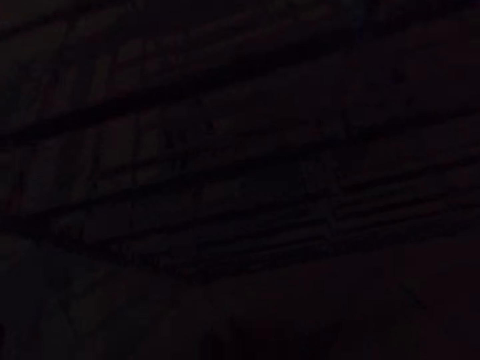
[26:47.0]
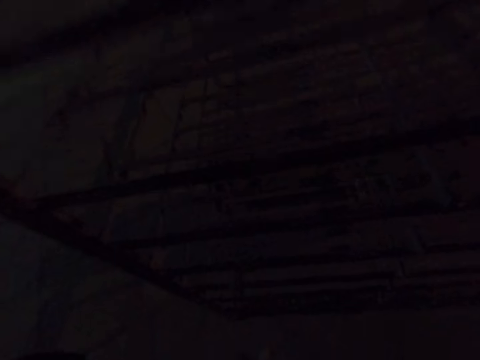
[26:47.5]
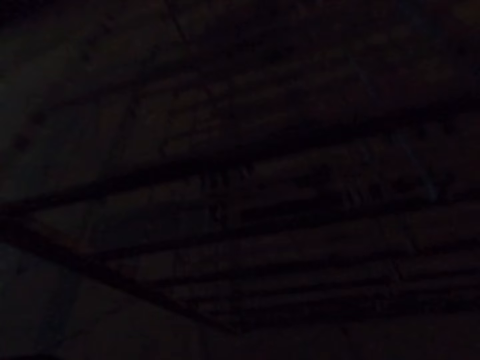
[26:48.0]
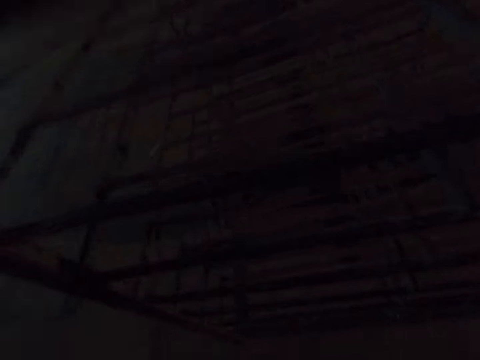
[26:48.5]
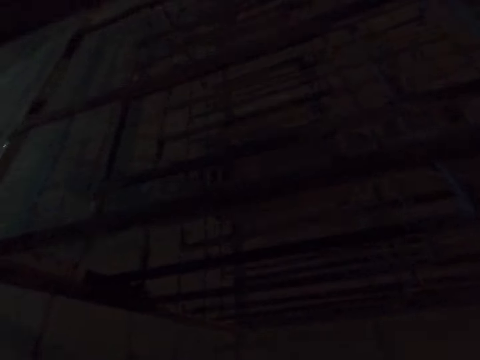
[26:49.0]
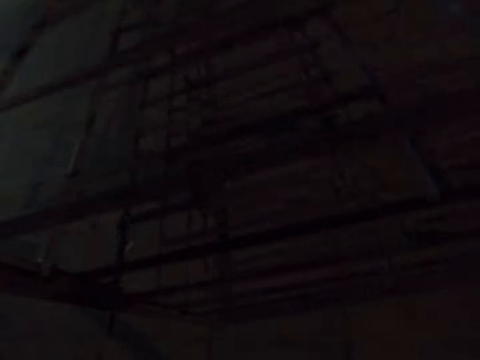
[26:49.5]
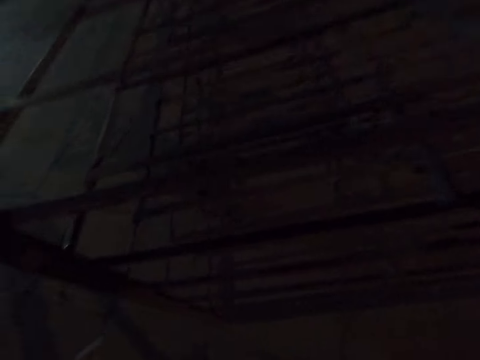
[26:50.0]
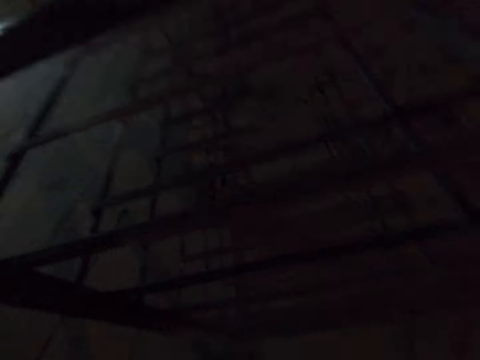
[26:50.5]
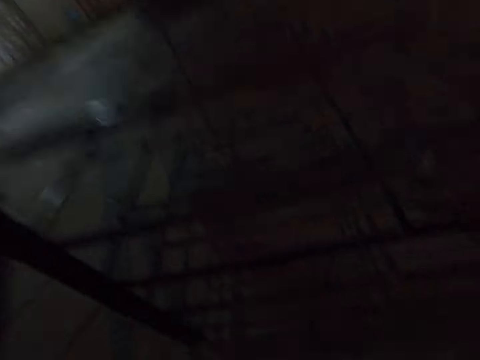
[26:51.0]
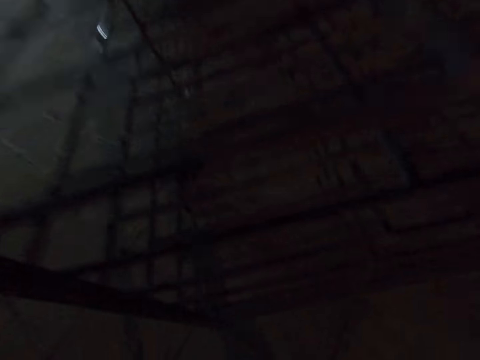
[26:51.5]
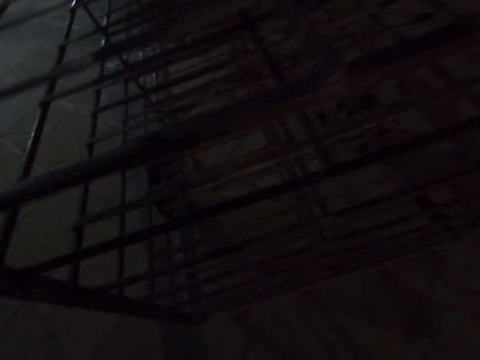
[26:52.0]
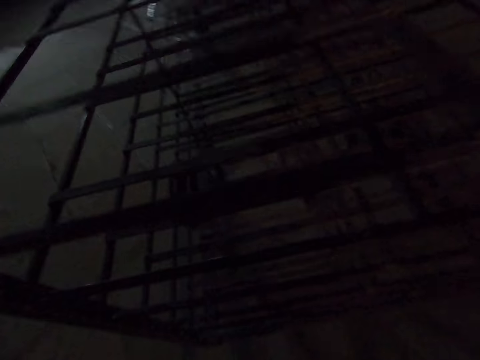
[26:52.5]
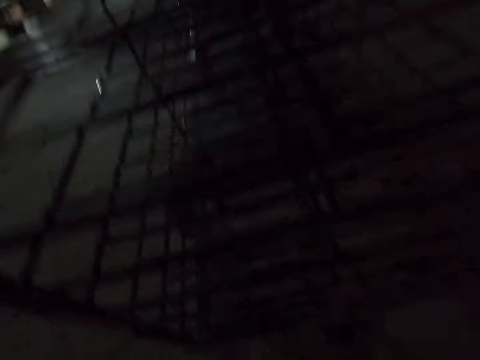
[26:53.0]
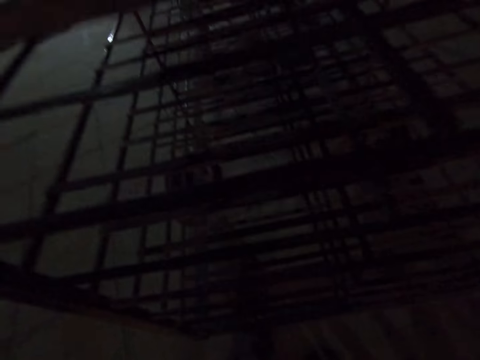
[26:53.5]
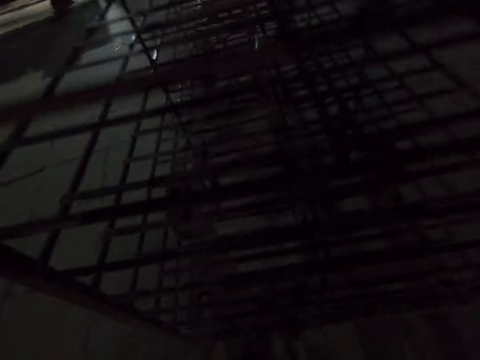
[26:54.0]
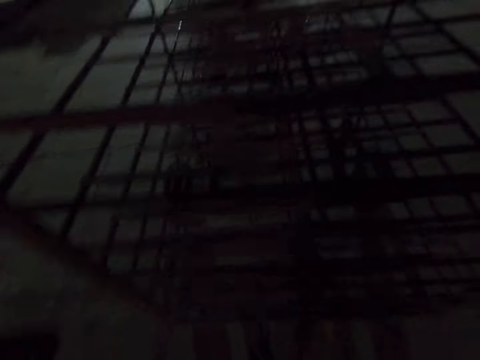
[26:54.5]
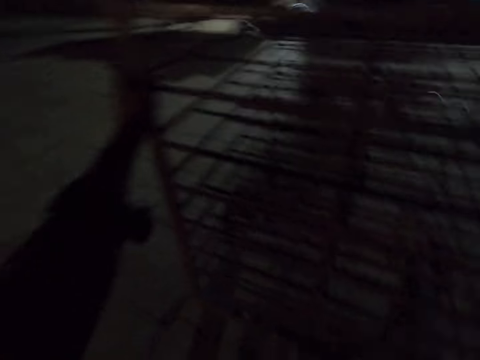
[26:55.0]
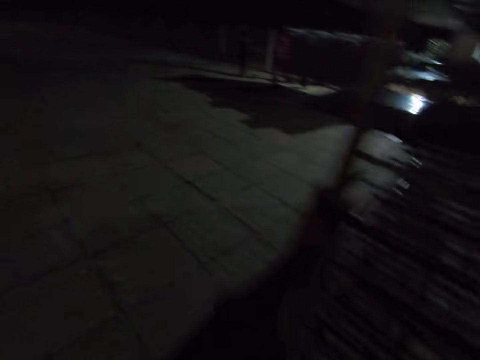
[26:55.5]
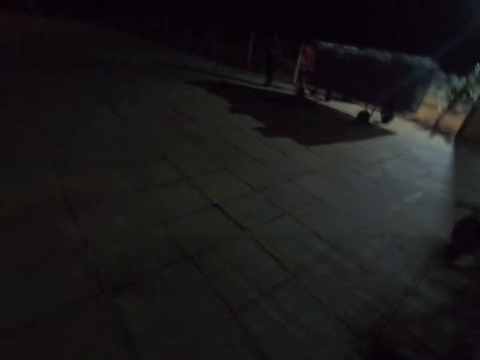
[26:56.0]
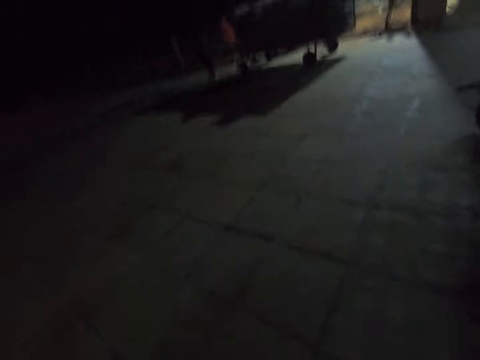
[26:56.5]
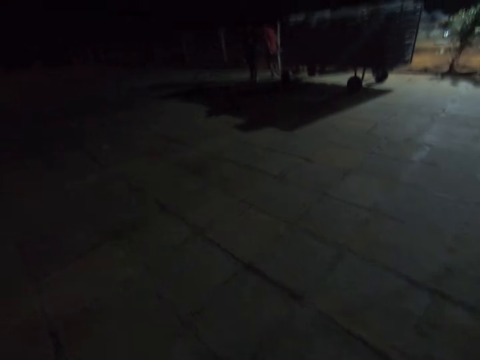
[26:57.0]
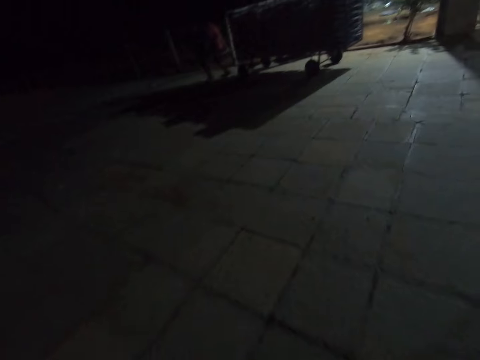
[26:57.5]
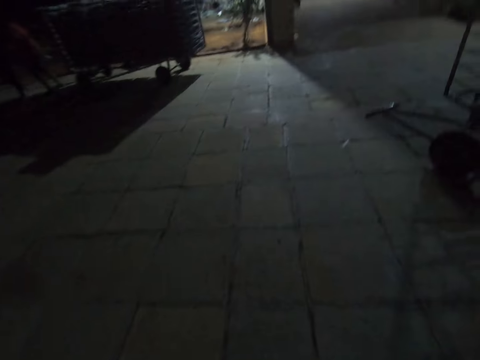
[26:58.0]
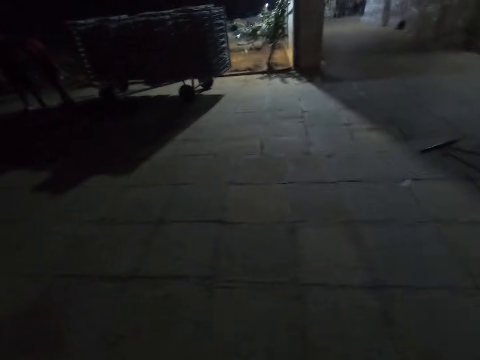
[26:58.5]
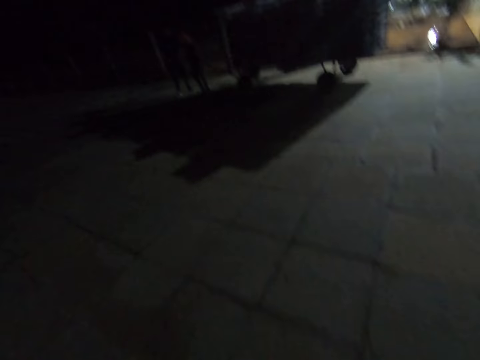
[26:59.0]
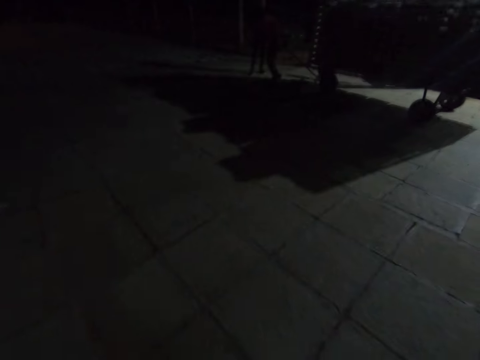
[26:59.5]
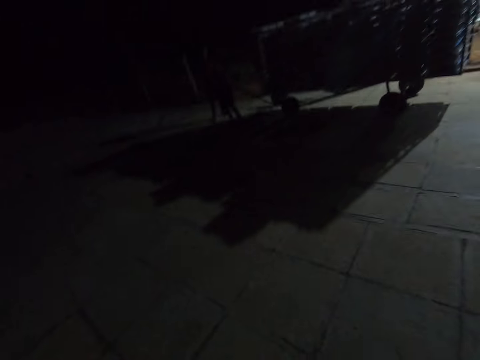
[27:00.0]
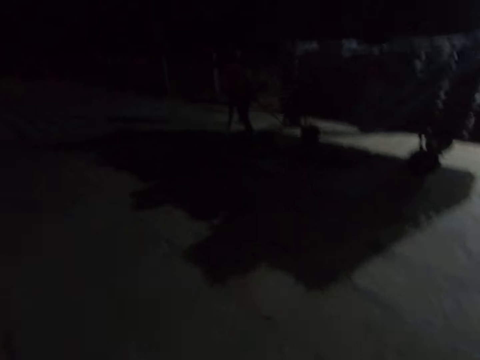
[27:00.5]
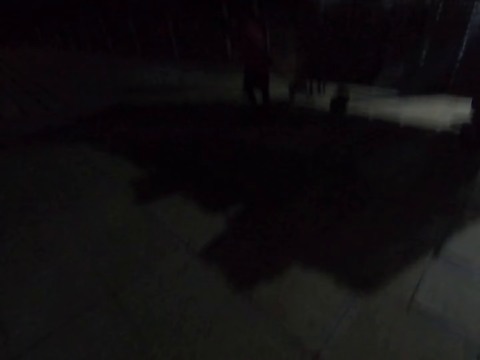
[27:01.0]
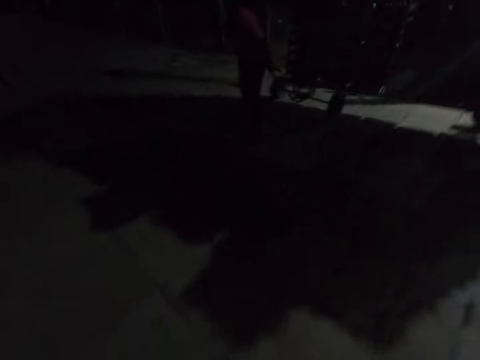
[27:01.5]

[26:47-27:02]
The camera wearer pushes a trolley. A man pulls the trolley. The camera wearer walks around.

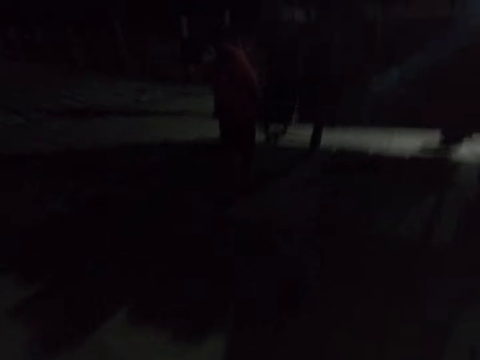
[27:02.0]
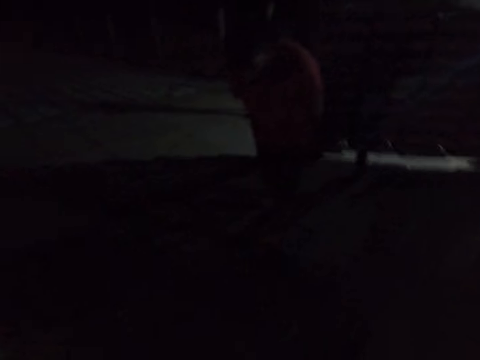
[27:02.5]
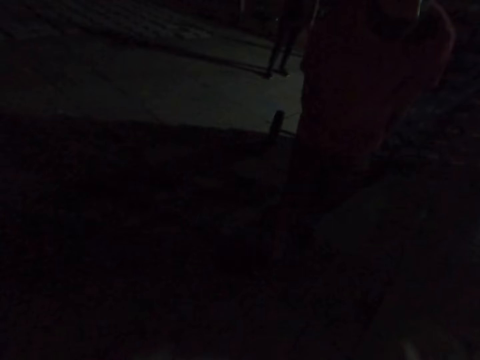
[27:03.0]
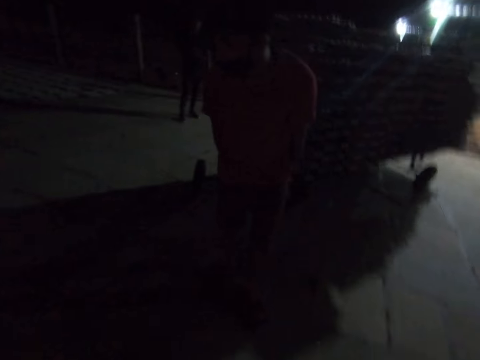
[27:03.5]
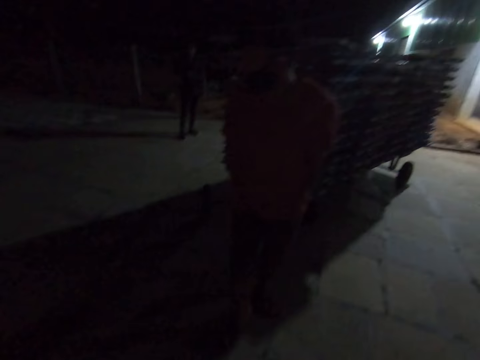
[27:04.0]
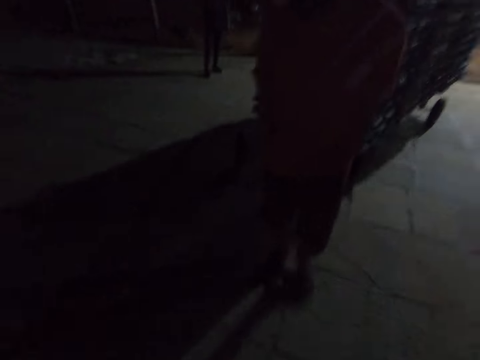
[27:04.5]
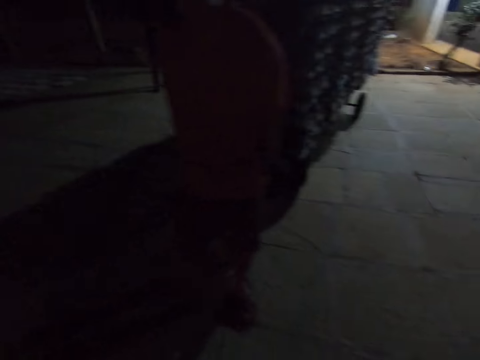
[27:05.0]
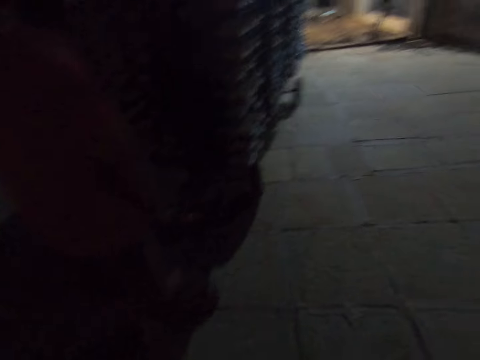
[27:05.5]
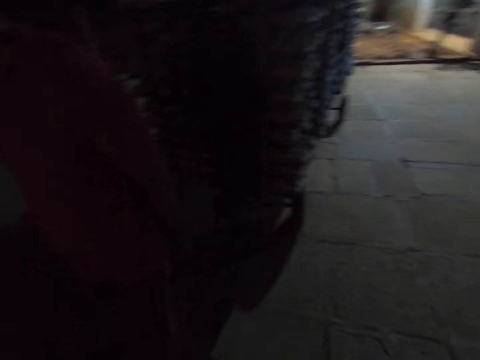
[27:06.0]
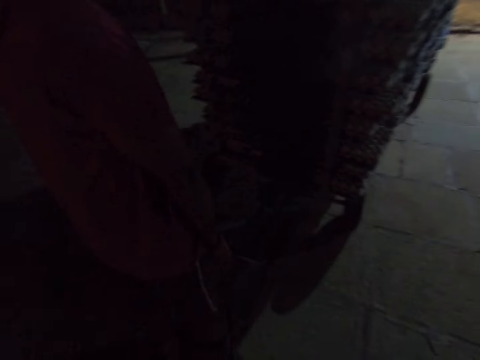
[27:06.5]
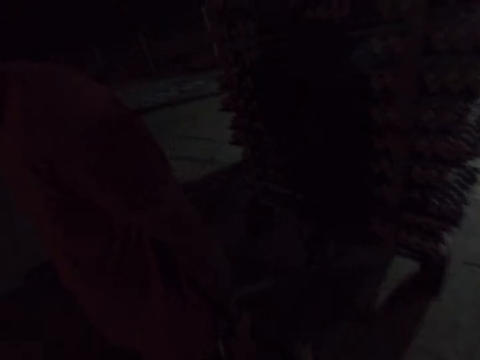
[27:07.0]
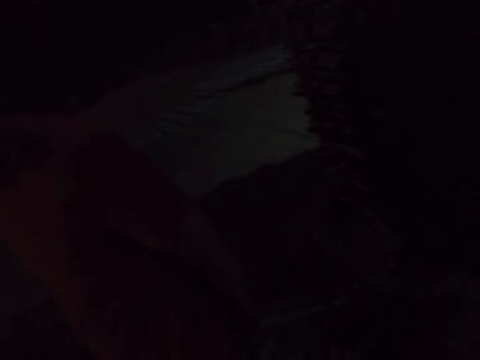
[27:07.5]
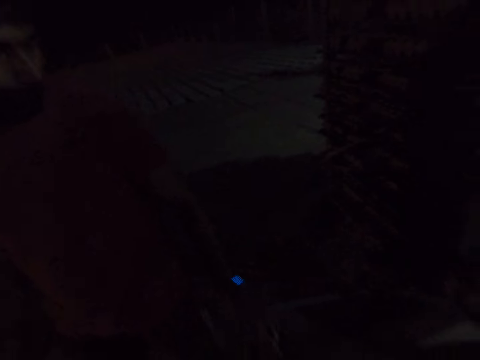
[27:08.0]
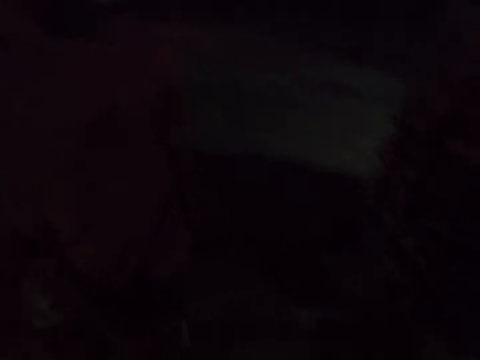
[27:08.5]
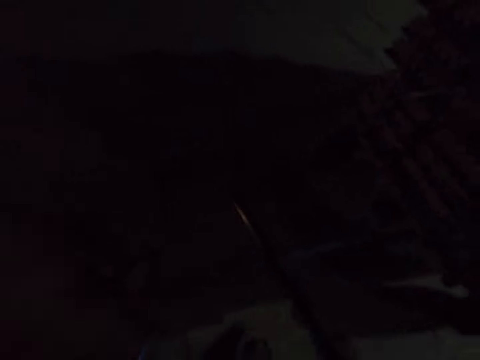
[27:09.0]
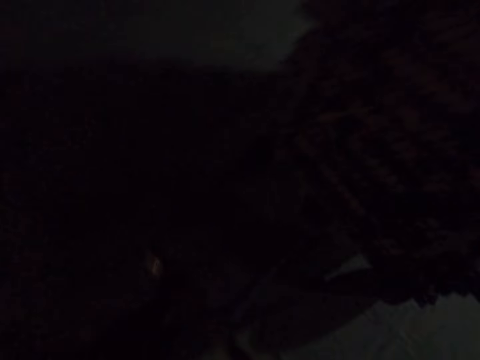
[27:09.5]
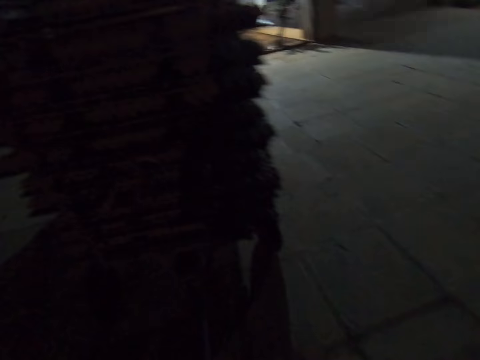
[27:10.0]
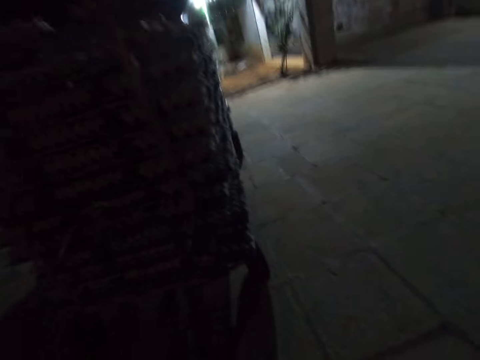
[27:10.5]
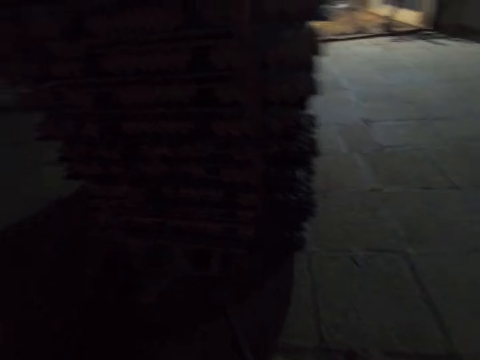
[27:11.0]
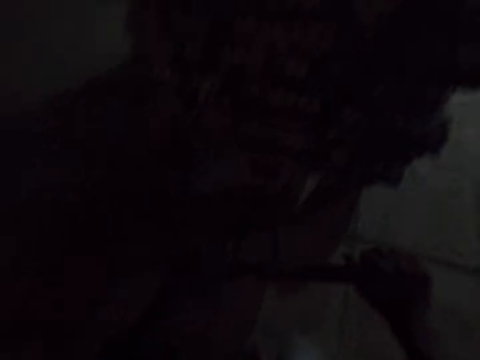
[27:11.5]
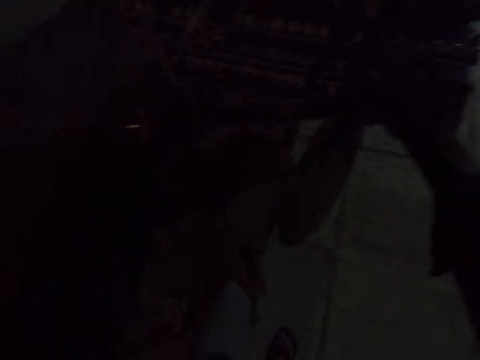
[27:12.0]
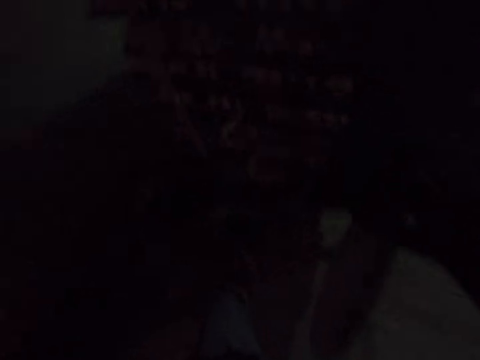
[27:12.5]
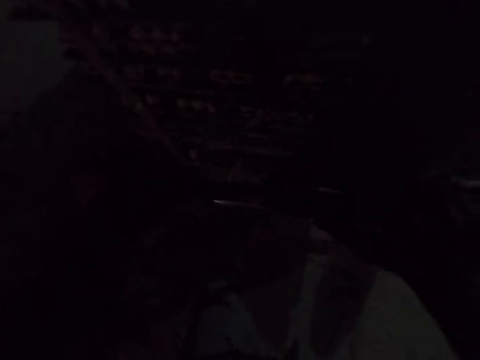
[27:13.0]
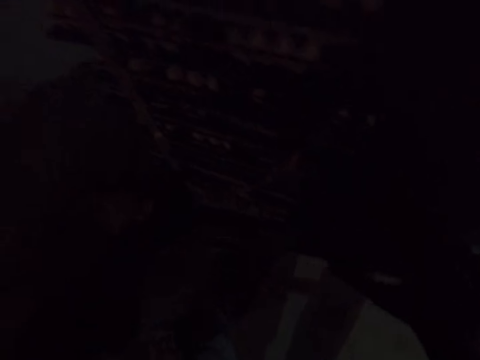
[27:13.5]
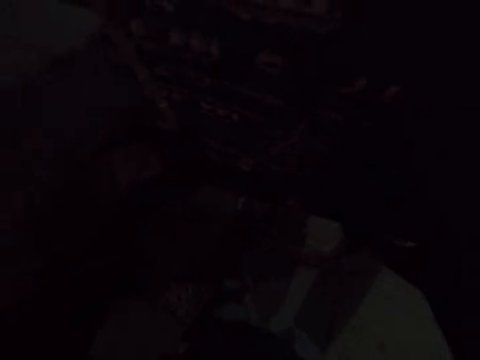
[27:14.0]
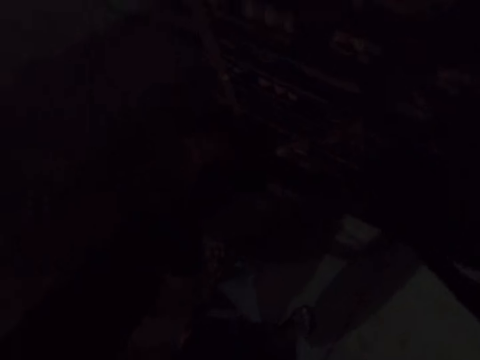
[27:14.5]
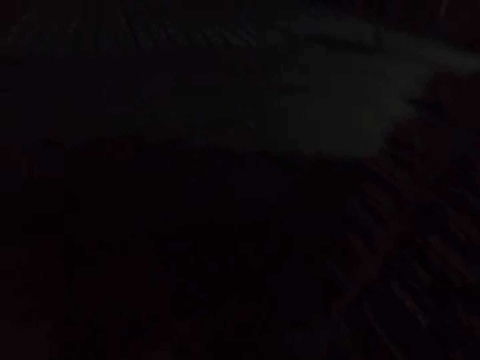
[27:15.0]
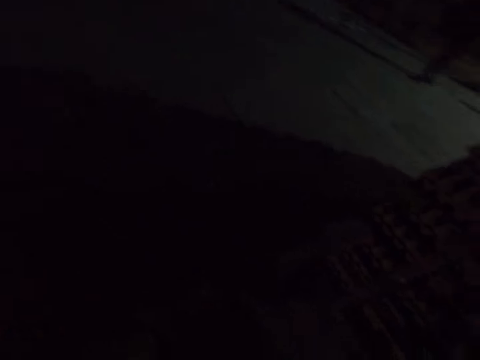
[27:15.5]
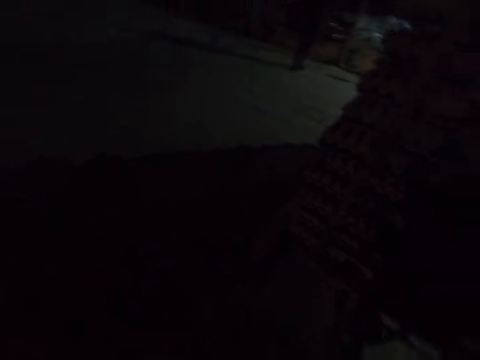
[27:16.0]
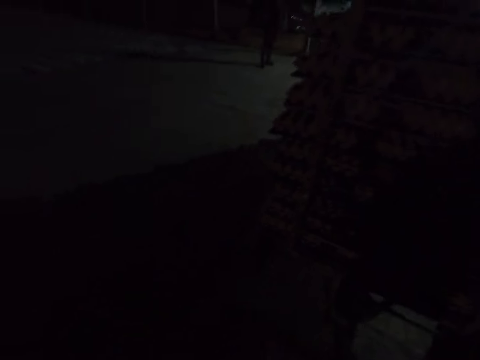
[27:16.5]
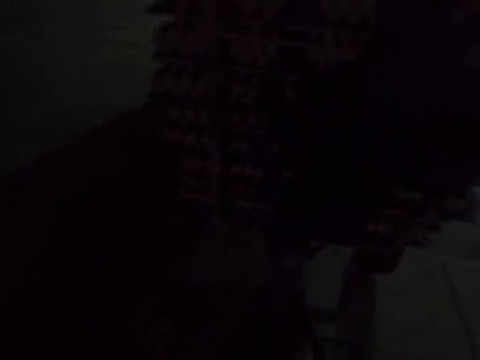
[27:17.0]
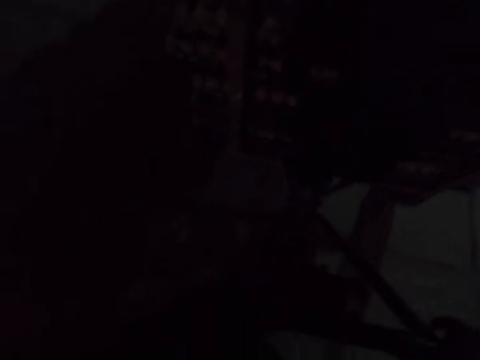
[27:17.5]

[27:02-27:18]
A man stands on the other side. The camera wearer holds the trolley handle. They pull the trolley.
